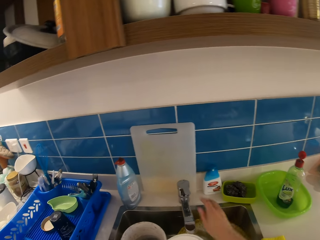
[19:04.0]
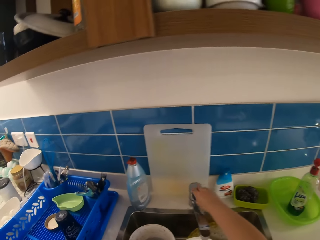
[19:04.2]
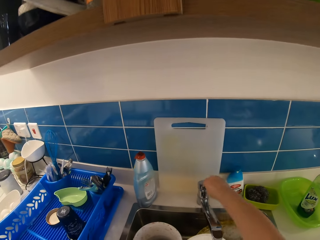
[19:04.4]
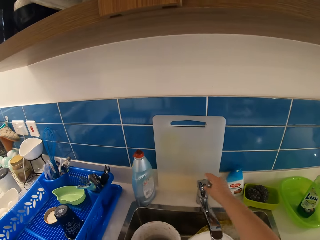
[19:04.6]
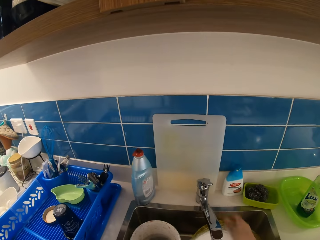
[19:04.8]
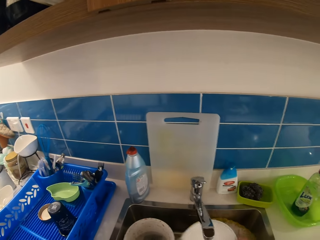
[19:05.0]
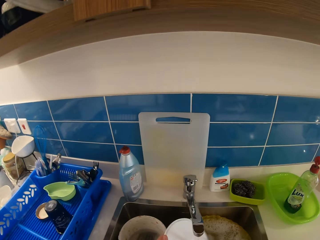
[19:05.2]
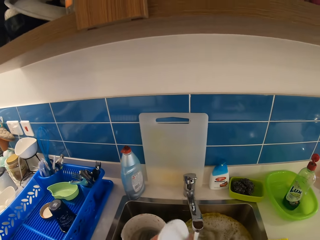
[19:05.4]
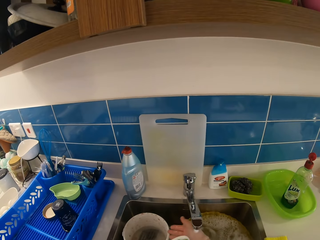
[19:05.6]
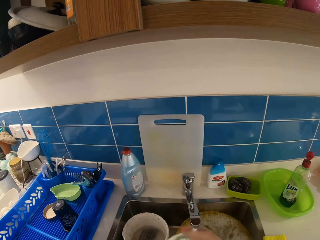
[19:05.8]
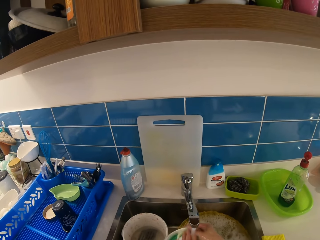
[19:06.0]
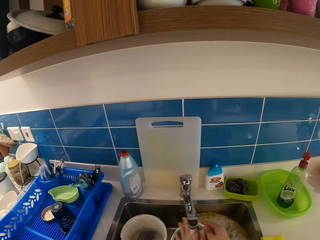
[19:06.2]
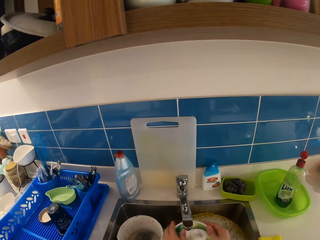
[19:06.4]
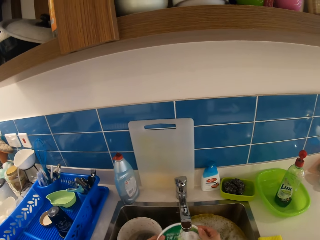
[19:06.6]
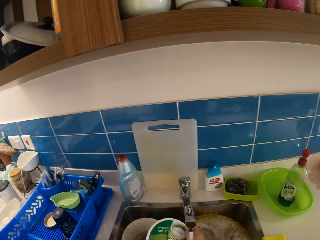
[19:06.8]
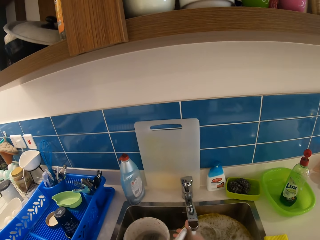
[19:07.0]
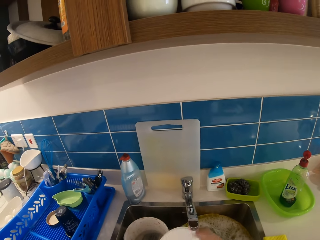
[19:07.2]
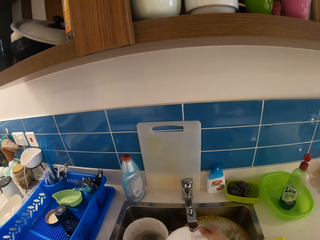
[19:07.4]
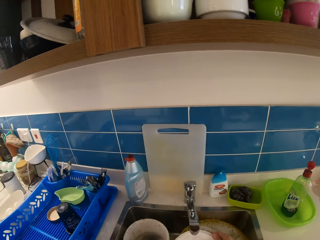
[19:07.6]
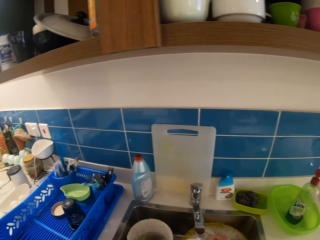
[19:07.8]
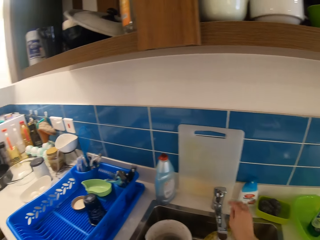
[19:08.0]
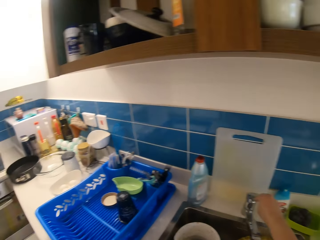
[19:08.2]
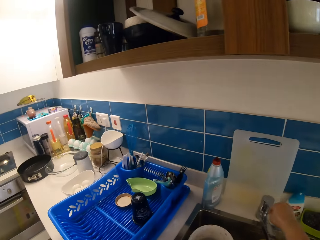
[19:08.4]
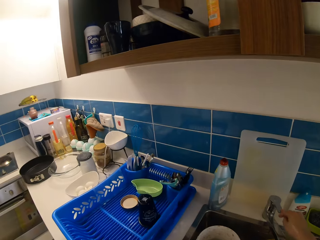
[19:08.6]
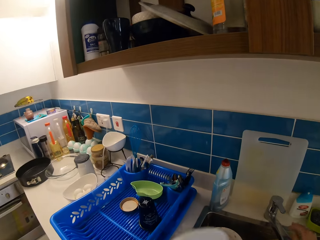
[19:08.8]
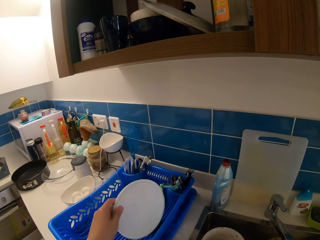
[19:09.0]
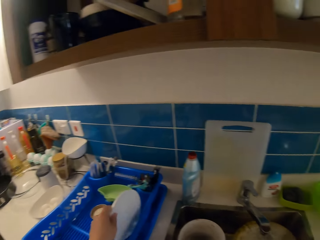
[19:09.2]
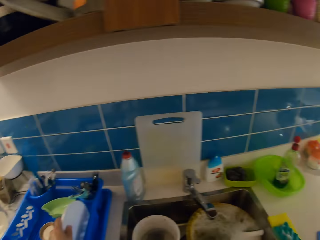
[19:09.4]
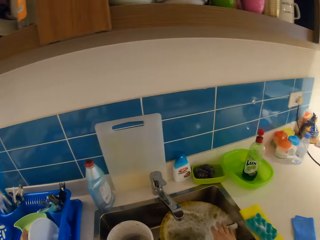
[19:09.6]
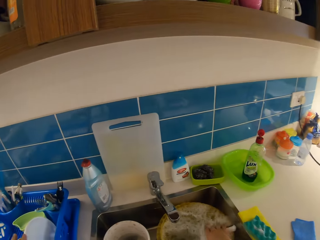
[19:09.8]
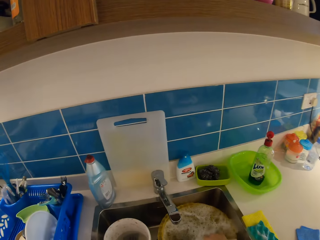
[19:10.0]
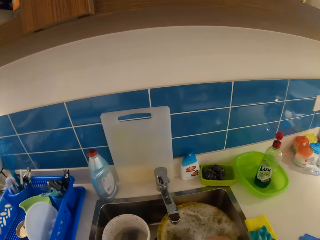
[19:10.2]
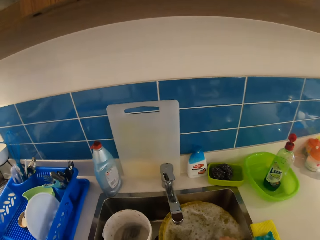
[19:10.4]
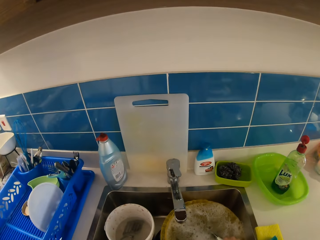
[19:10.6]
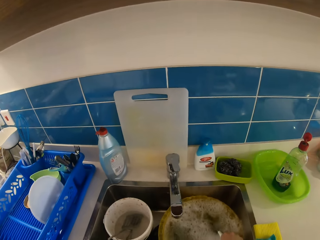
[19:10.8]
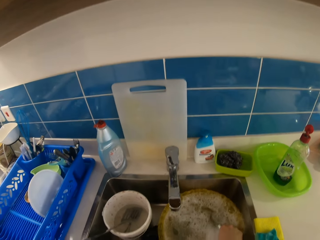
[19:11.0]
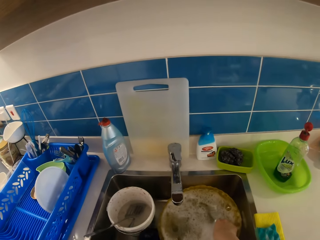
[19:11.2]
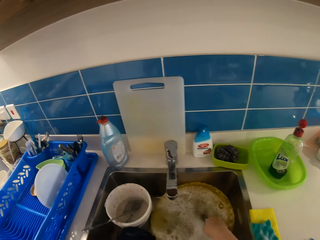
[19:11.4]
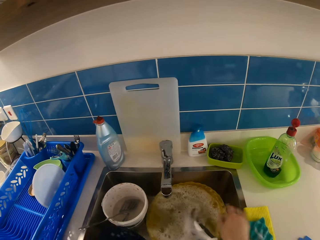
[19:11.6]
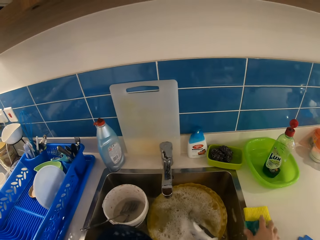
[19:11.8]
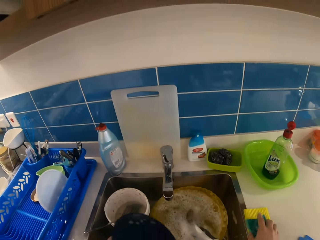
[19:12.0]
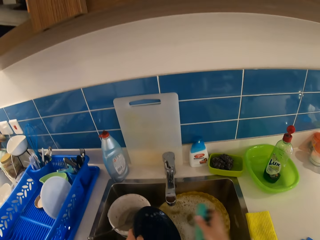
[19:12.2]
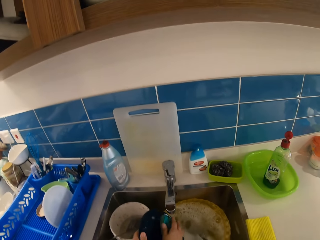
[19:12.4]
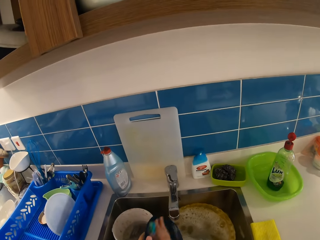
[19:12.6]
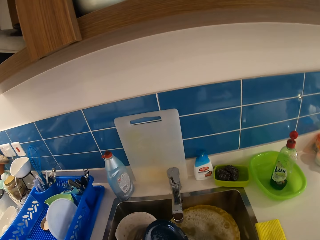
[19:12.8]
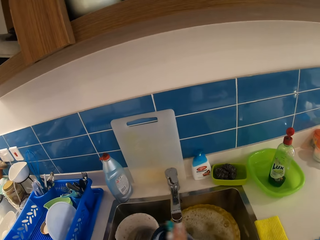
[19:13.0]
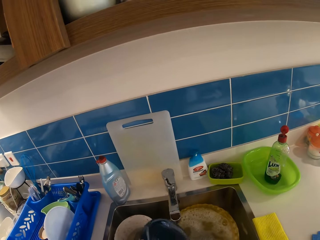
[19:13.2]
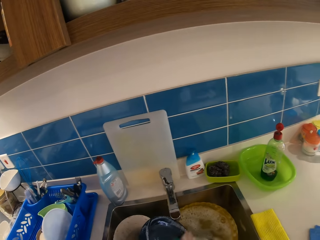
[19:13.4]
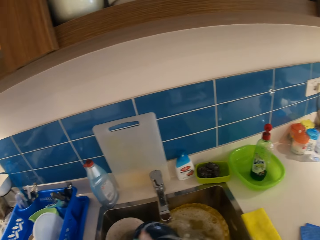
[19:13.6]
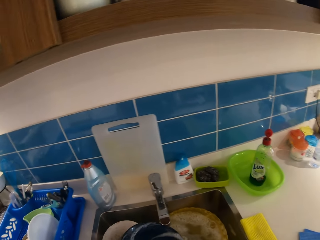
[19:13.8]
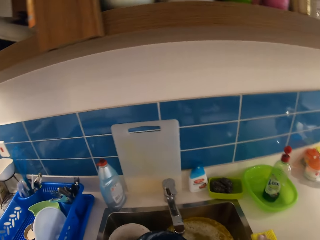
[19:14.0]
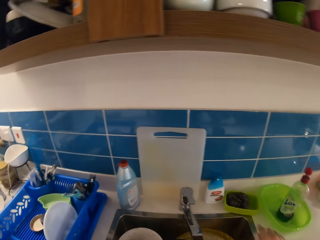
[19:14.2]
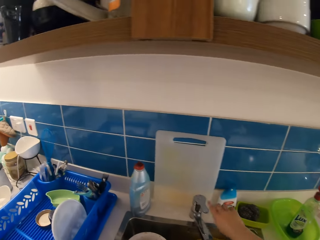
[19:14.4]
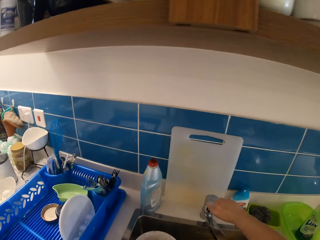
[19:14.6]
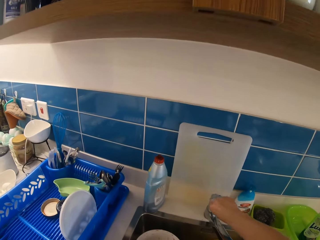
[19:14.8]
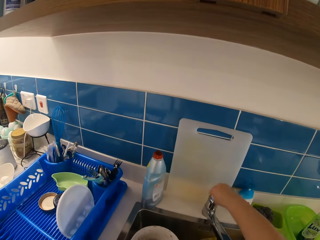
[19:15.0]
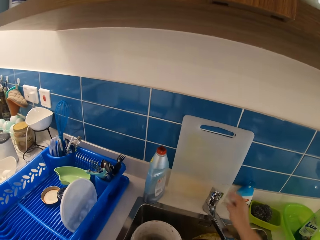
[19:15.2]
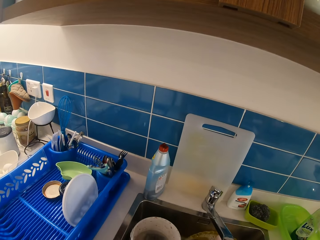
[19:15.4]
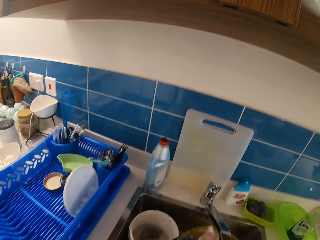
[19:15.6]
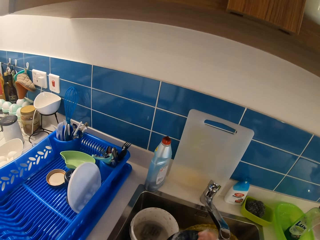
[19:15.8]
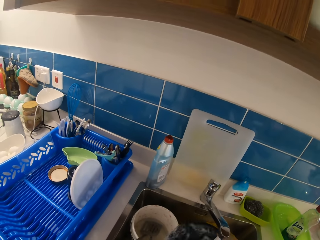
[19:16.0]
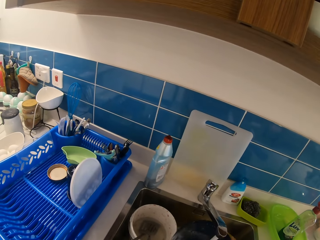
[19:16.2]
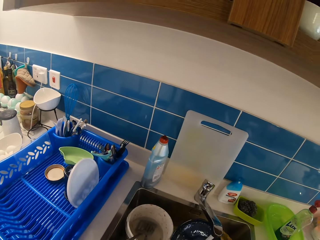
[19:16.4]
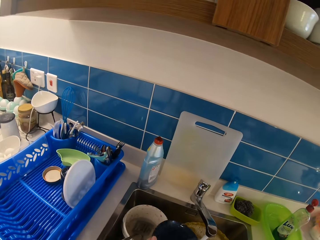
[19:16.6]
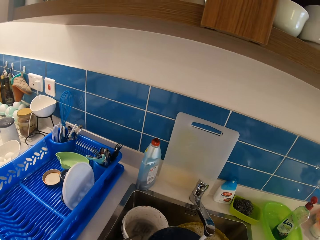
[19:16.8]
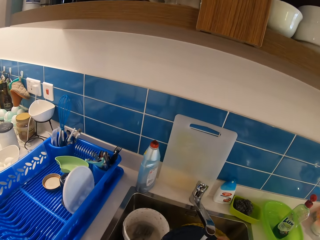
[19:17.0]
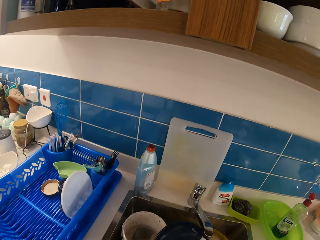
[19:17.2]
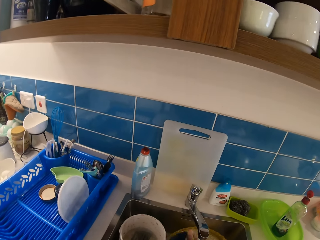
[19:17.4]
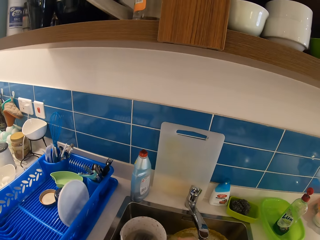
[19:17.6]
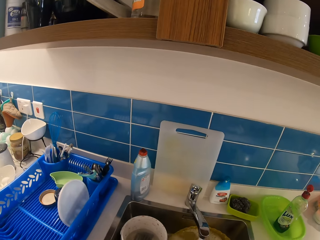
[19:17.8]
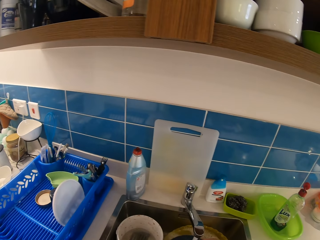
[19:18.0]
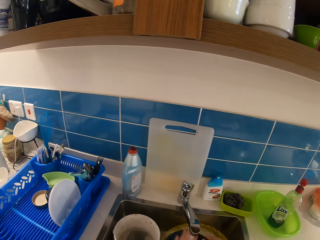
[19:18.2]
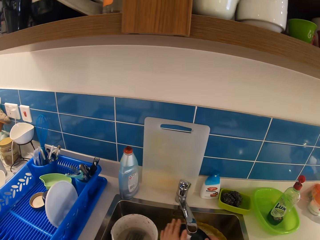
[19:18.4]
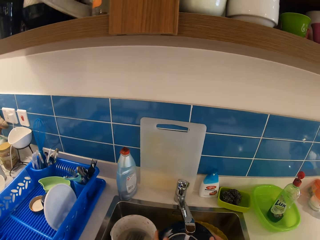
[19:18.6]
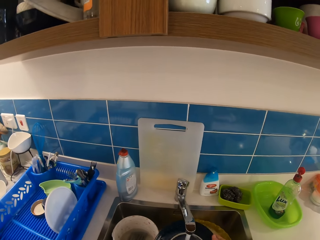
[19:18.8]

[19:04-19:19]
The camera wearer turns on the tap with her right hand. She rinses the plate with both hands. She turns off the tap with her right hand. She drops the plate on the plastic rack with her left hand. She washes a plate in the sink with the sponge or scouring pad in her right hand. She picks up the plate from the sink and picks up the scouring pad. She turns on the tap with her right hand. She rinses the plate with both hands.

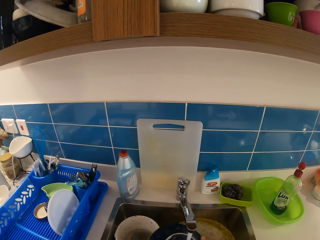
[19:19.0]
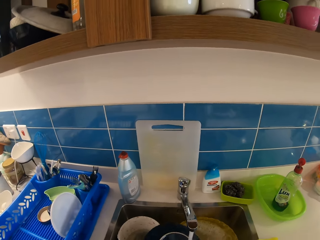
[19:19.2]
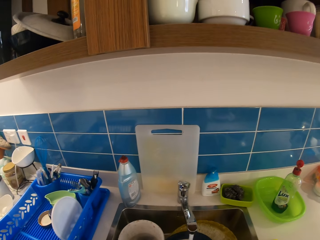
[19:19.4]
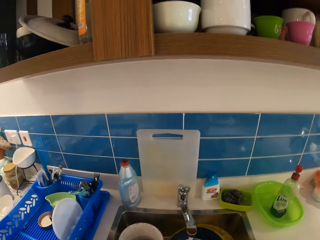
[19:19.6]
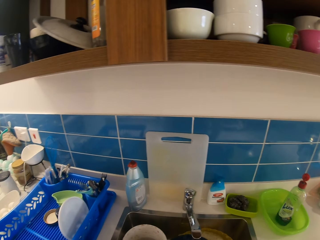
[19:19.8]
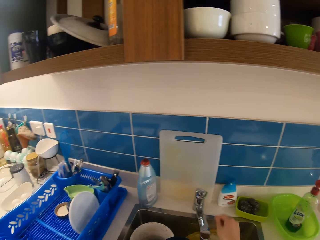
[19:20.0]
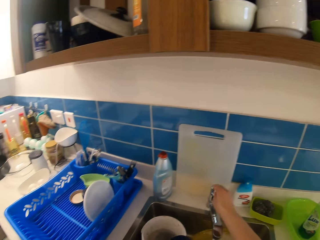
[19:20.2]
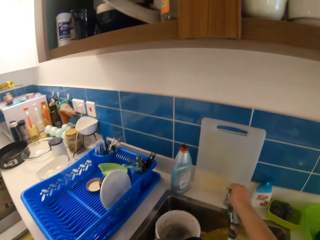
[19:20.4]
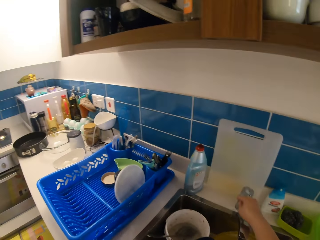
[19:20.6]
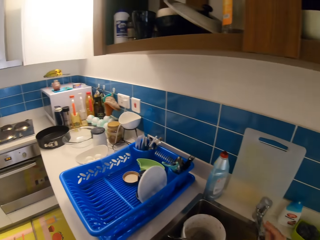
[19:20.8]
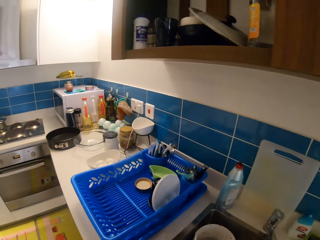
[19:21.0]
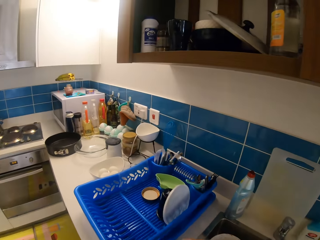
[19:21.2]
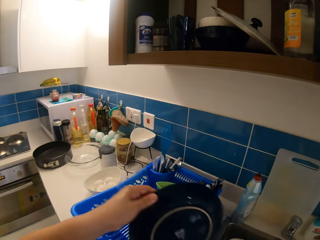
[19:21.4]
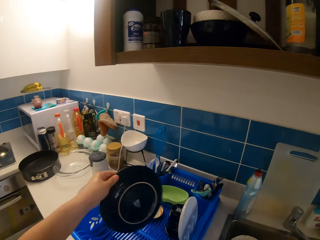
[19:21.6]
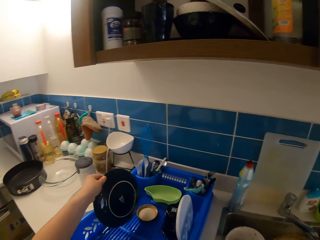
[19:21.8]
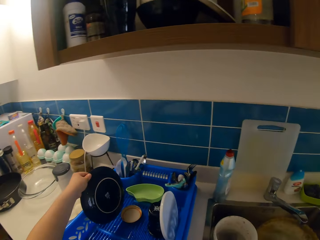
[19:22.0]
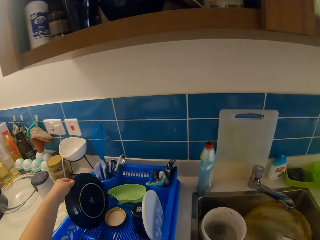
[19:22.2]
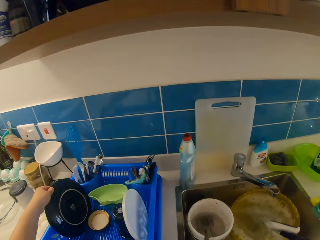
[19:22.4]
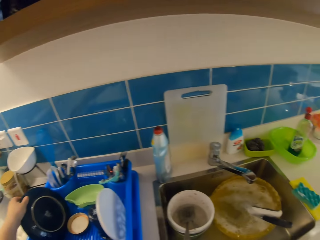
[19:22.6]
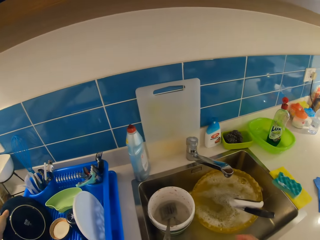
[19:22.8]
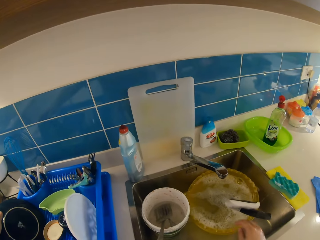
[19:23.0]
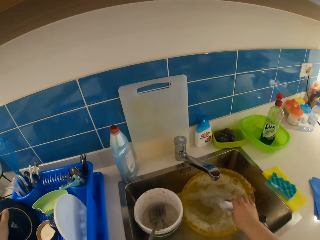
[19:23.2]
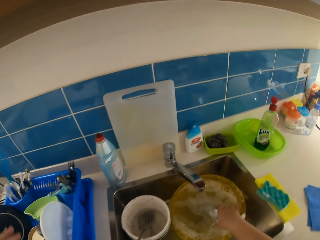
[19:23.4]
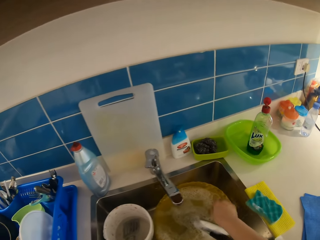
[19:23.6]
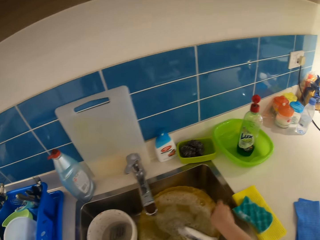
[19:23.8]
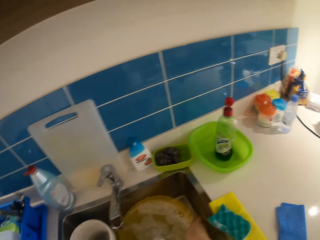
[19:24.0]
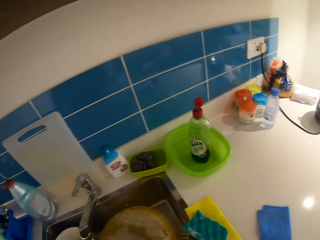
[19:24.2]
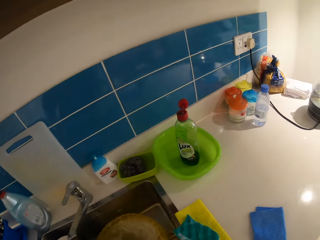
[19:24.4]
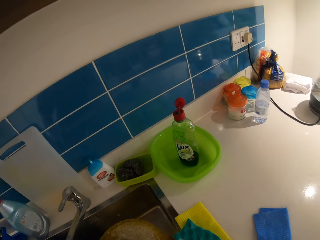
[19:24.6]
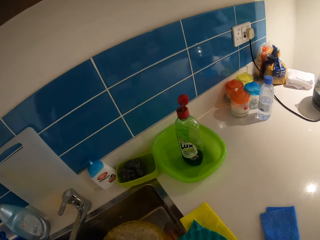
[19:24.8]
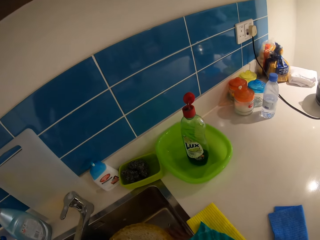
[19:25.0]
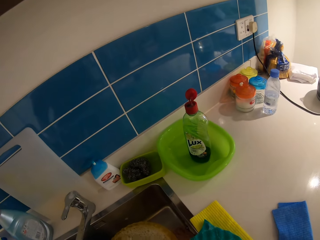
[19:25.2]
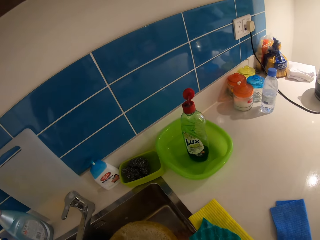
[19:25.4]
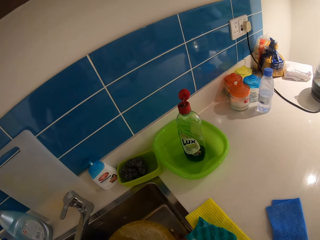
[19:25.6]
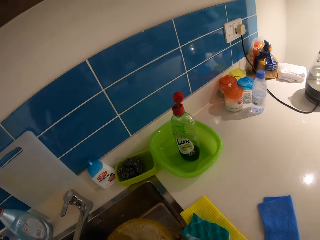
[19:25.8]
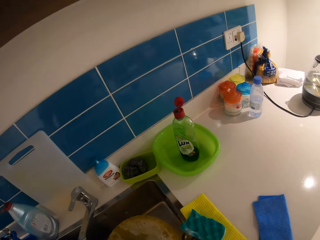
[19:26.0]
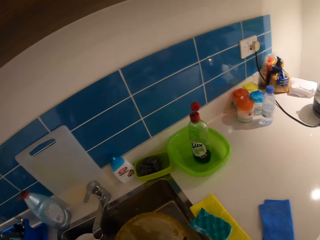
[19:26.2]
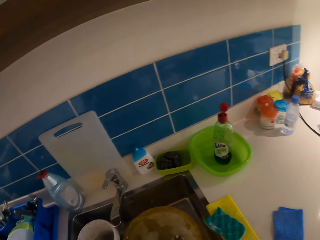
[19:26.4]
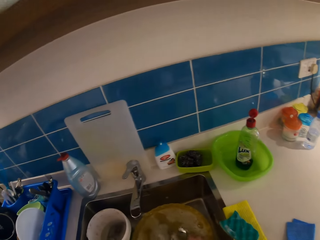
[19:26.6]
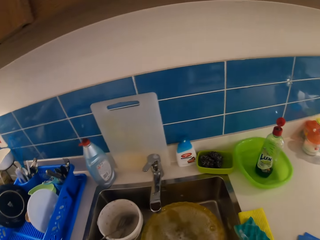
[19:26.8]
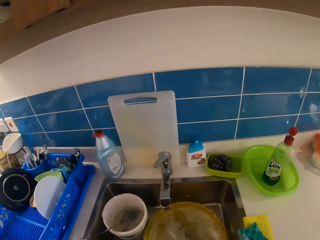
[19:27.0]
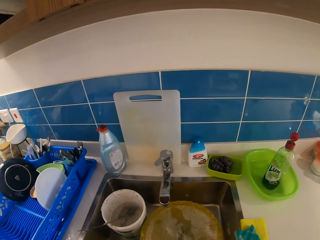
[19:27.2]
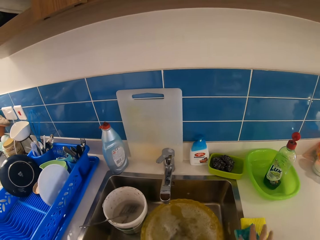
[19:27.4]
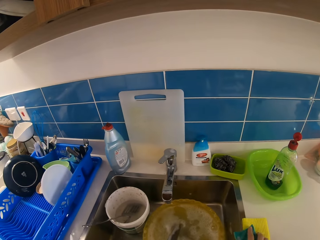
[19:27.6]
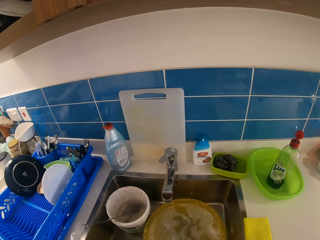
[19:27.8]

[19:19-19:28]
The camera wearer turns off the tap with her right hand. She drops the plate on the plastic rack with her left hand. She moves the basin on the sink.
